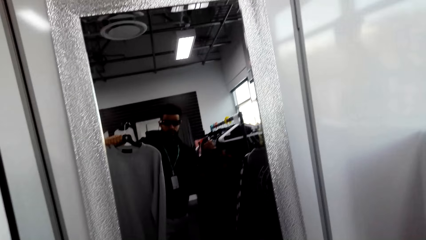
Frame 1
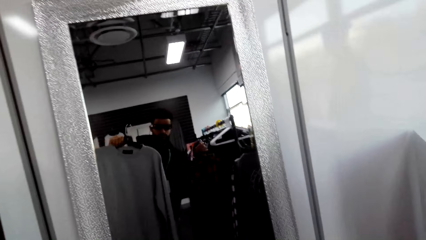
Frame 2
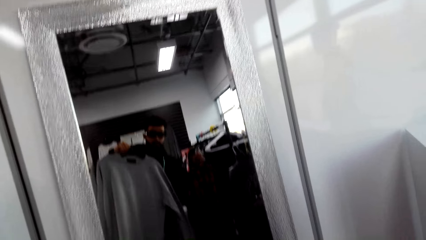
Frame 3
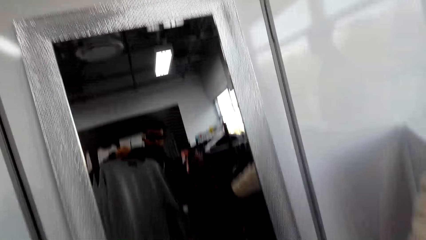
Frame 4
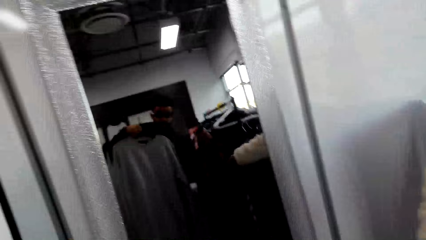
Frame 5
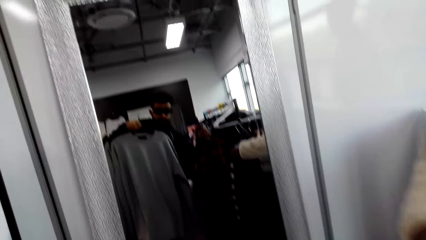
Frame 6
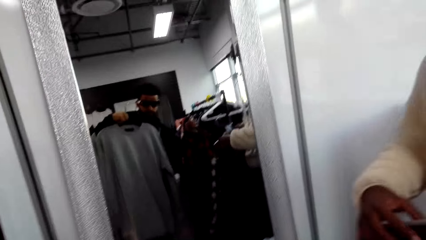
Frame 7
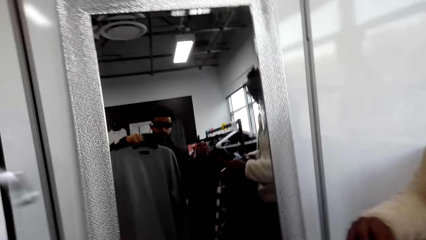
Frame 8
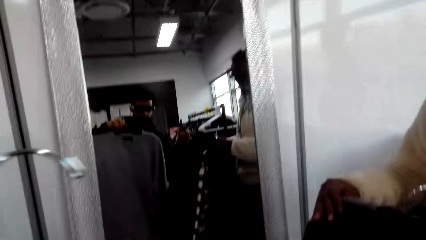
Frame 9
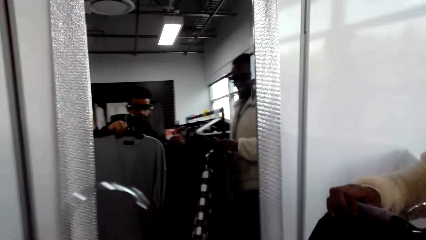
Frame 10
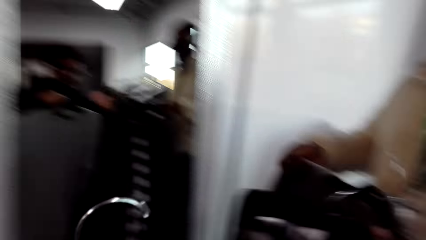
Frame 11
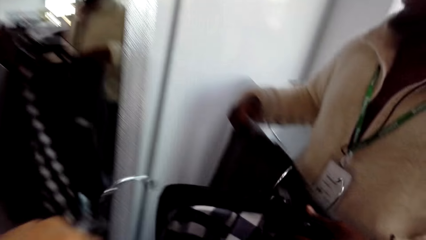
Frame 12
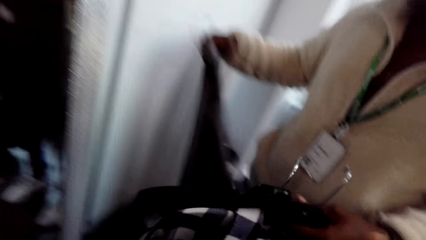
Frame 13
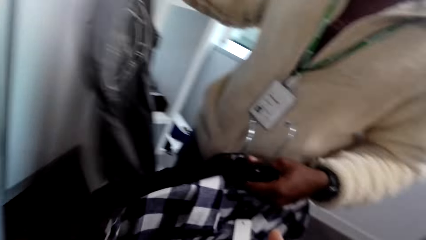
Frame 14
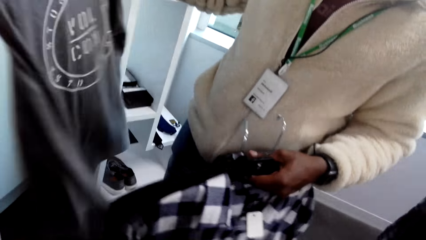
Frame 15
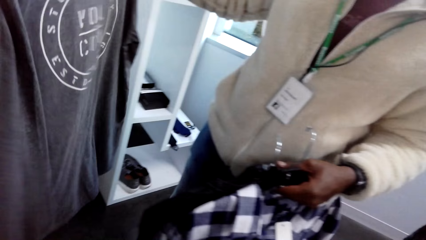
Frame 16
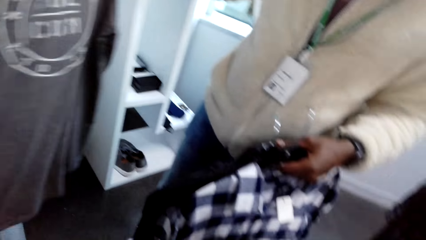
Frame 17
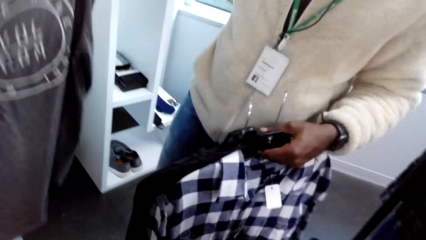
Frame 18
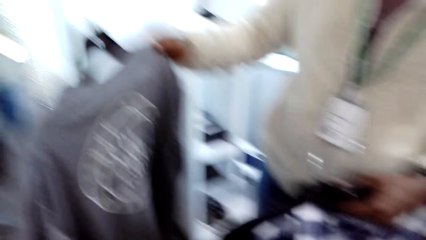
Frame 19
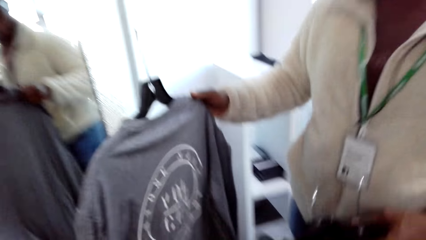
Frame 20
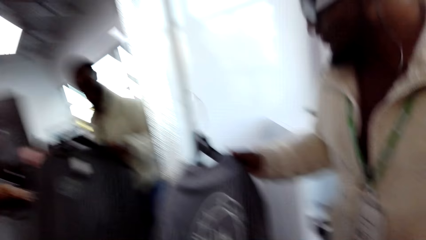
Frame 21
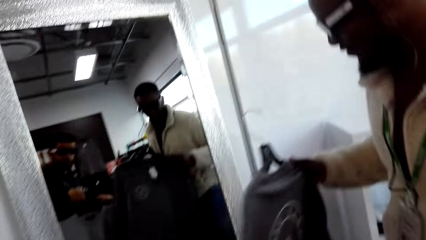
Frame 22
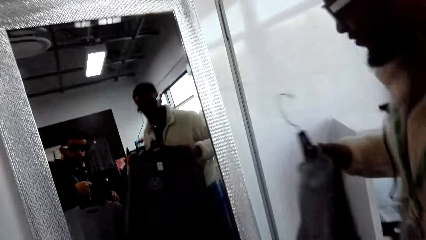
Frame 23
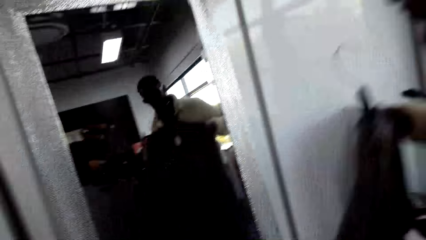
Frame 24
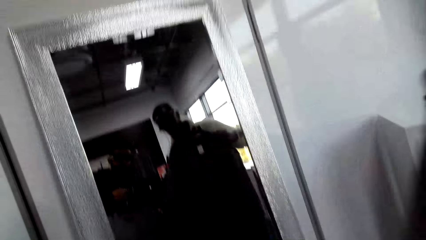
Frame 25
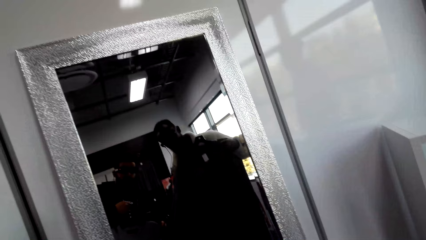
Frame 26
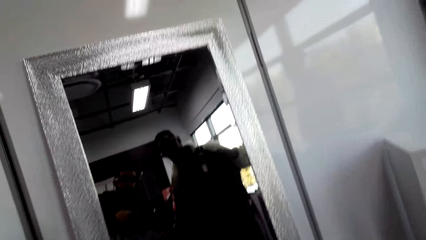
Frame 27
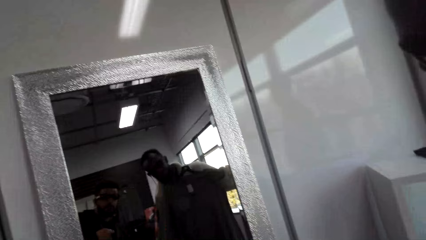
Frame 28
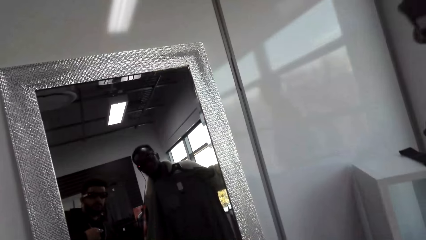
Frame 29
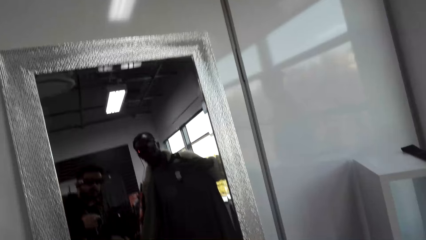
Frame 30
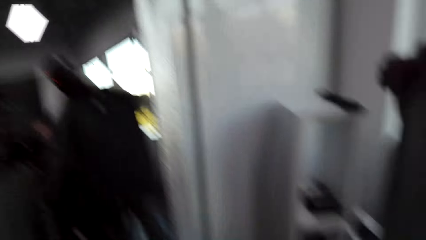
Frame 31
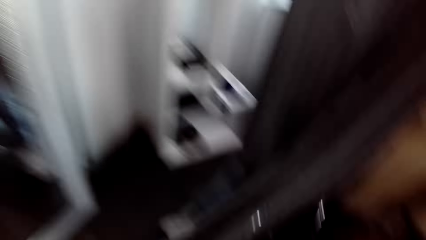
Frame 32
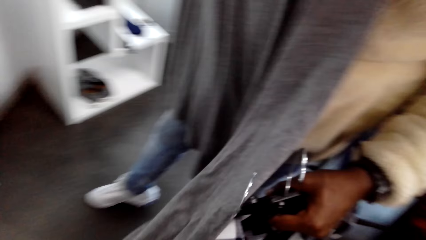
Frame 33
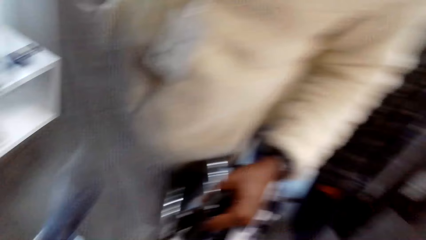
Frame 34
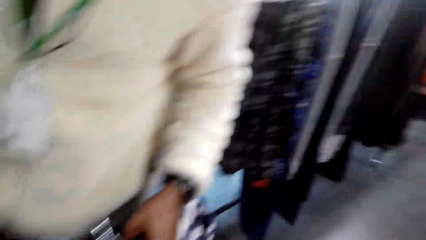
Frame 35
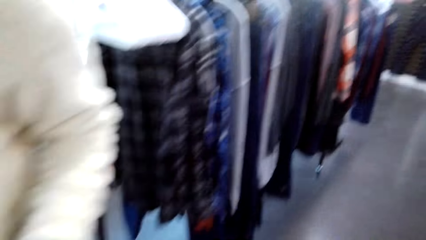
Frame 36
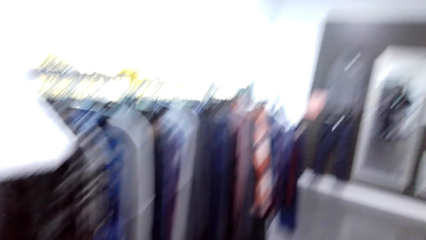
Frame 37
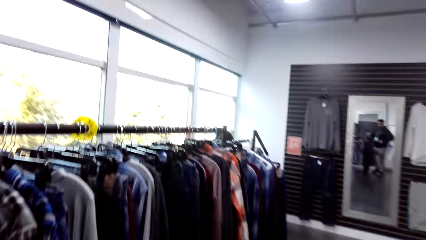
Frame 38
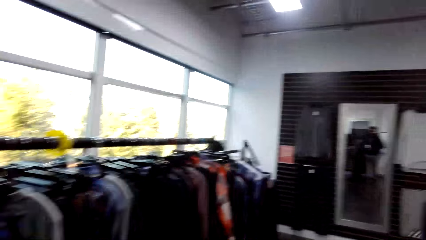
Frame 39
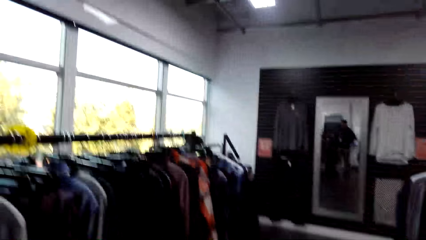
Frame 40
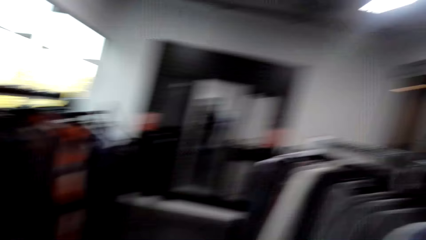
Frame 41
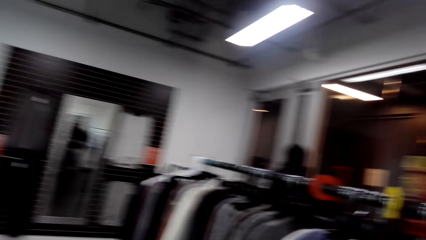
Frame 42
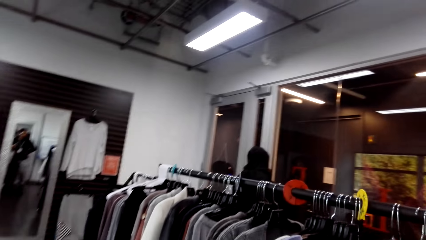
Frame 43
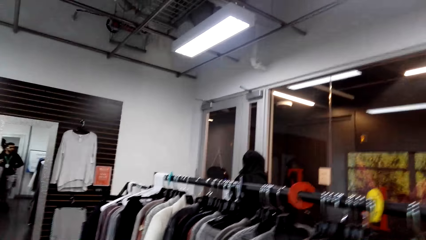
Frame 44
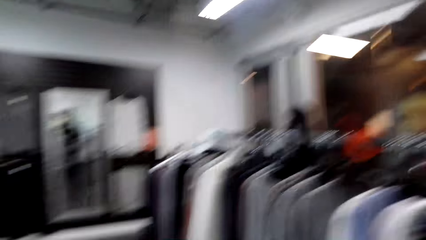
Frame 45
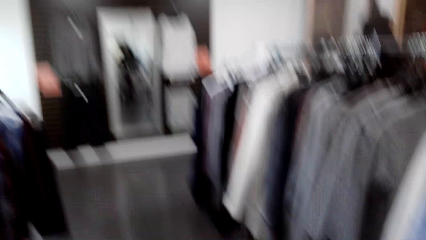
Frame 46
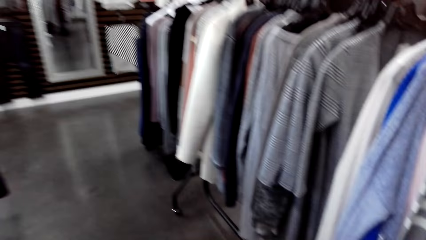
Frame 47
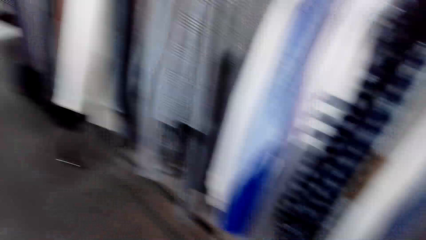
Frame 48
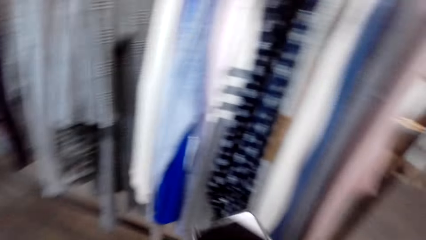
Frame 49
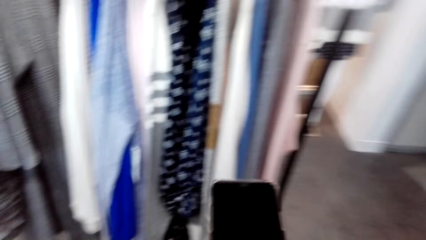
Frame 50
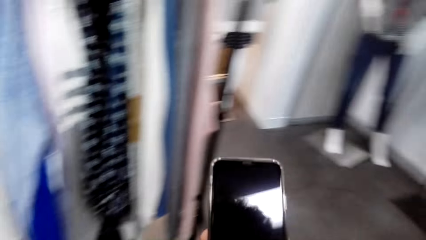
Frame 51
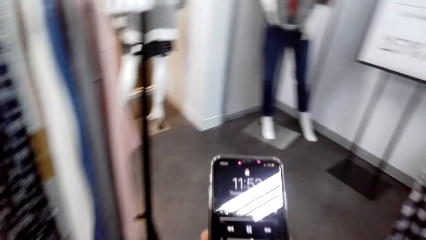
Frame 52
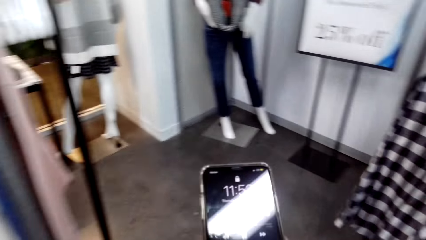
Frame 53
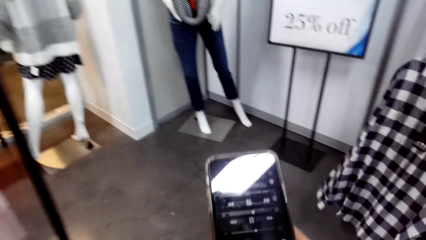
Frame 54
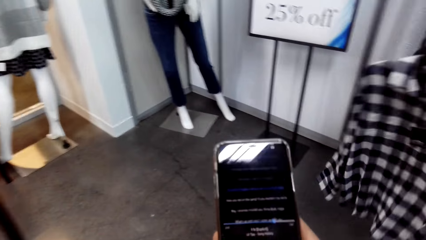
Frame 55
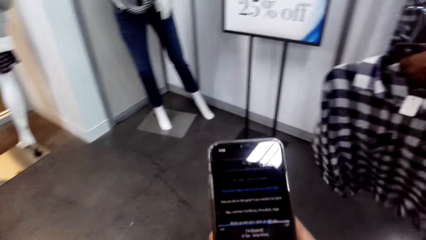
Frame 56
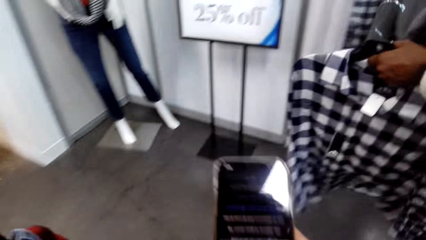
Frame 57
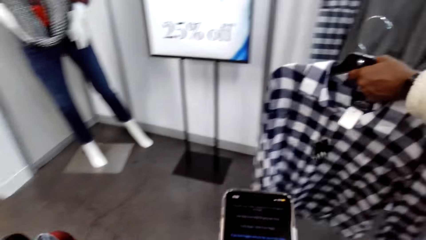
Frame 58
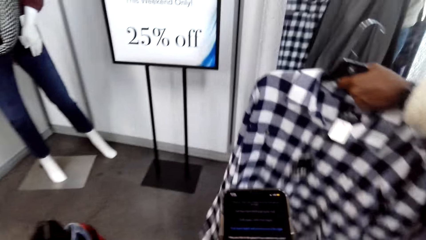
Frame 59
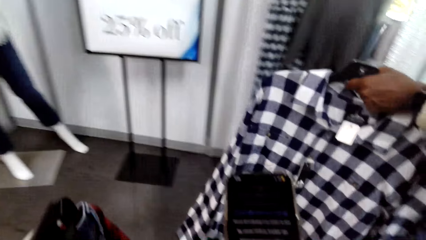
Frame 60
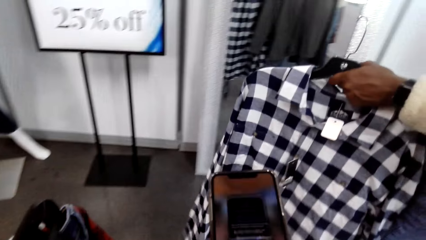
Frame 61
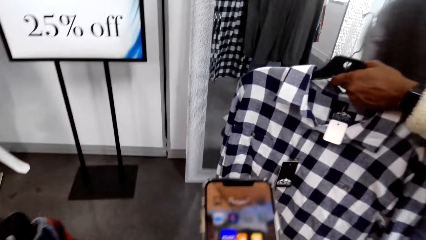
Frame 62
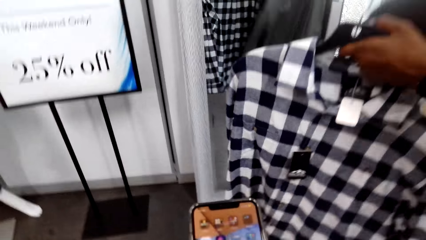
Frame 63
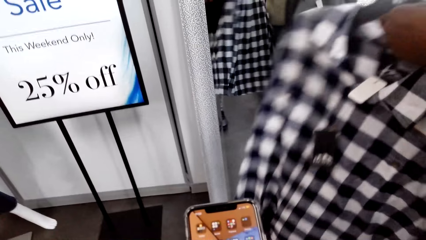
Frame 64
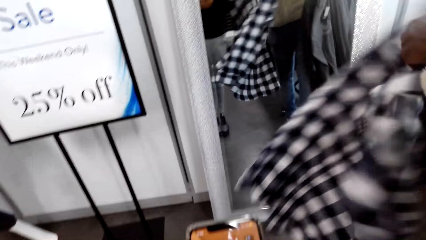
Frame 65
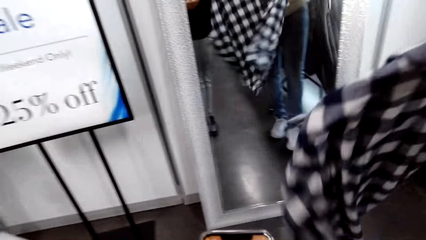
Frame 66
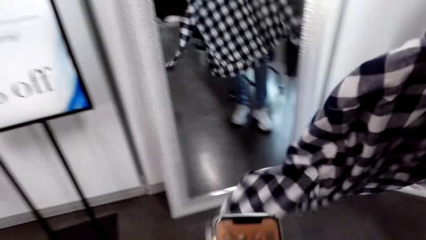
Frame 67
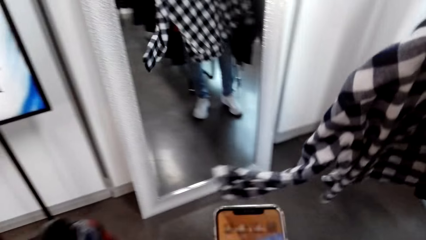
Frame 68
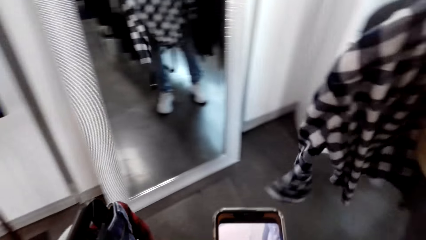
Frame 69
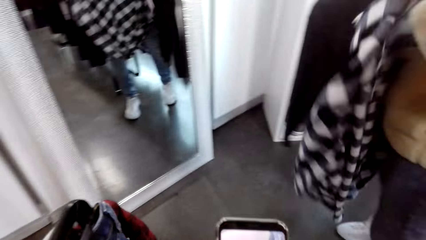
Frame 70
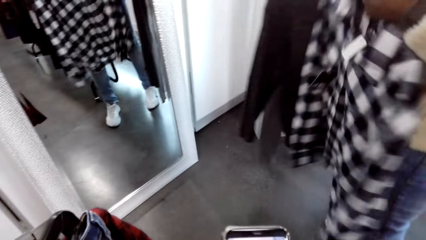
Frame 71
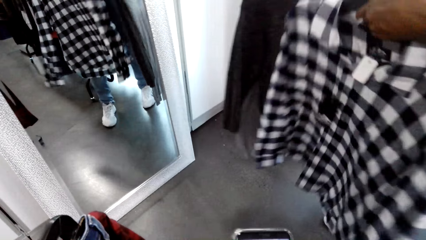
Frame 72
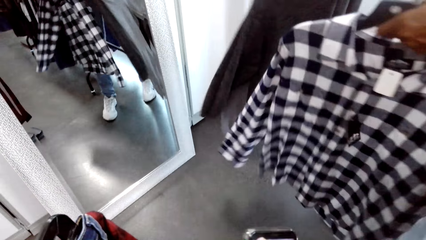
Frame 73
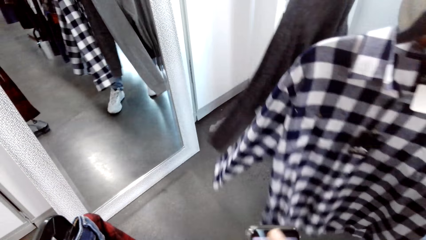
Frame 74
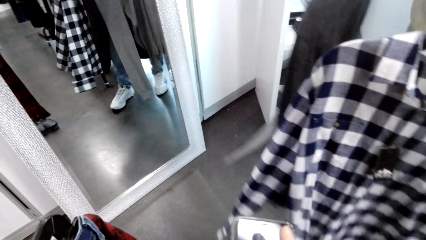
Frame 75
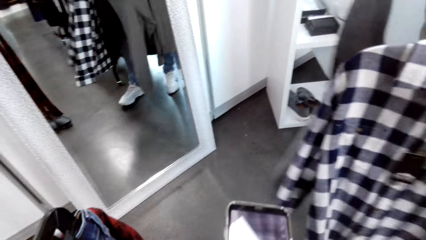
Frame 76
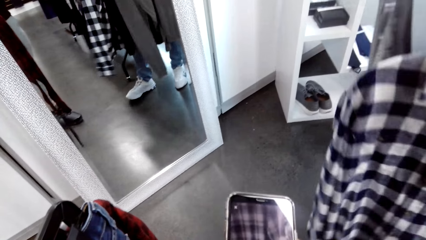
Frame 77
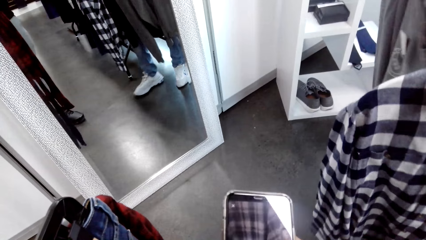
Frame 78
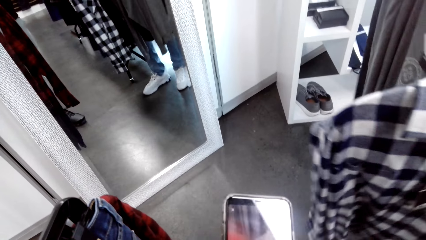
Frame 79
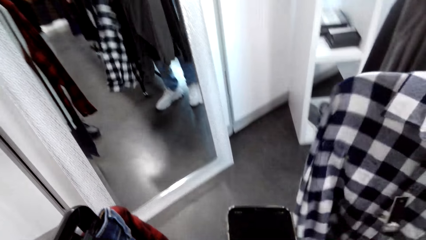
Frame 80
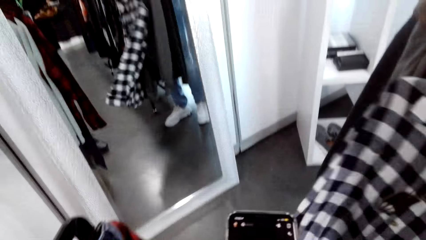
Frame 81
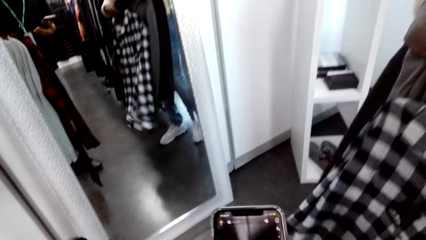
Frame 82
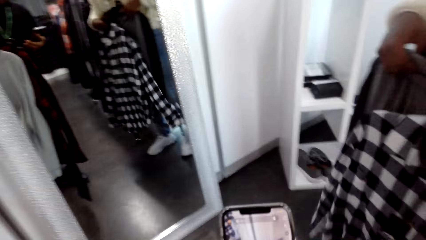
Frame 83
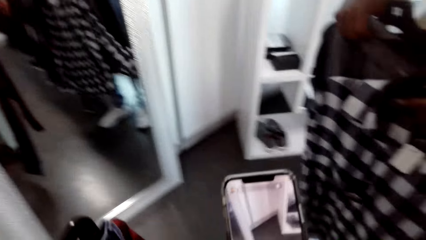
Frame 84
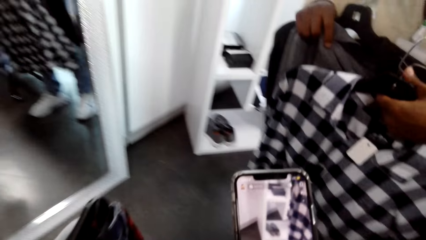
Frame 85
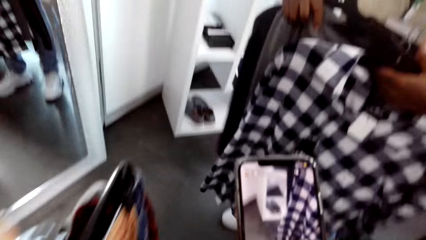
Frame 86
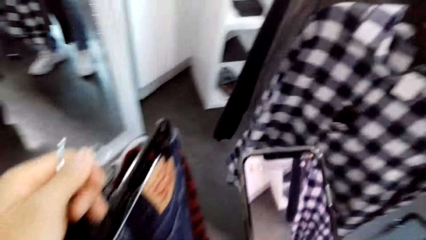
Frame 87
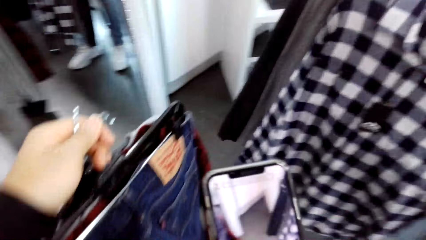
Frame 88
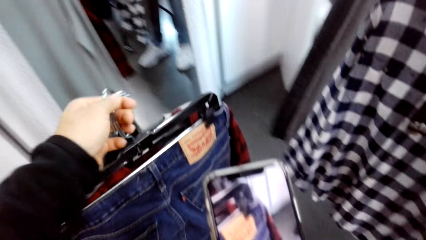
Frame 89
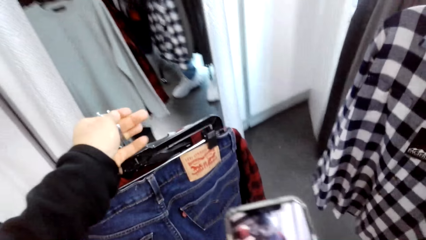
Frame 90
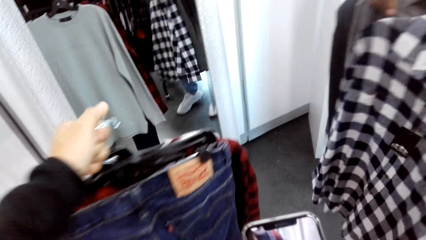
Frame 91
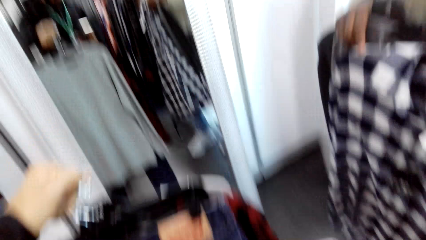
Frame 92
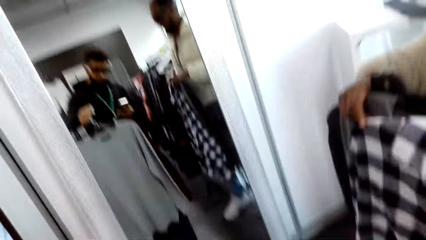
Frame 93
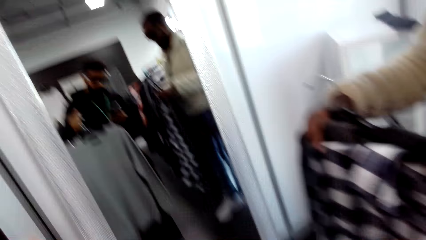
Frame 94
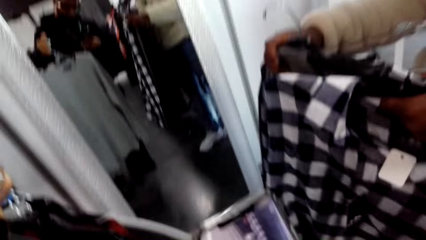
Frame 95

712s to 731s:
The camera wearer looks into the mirror. They walk around.
